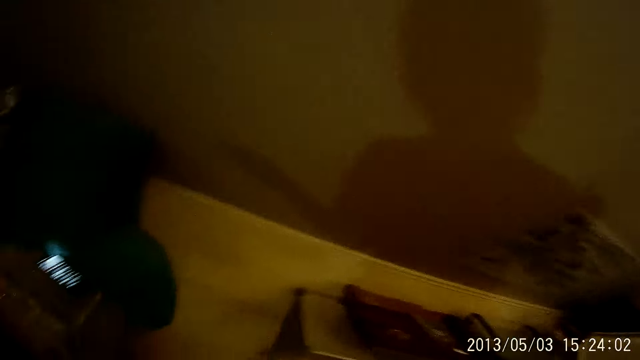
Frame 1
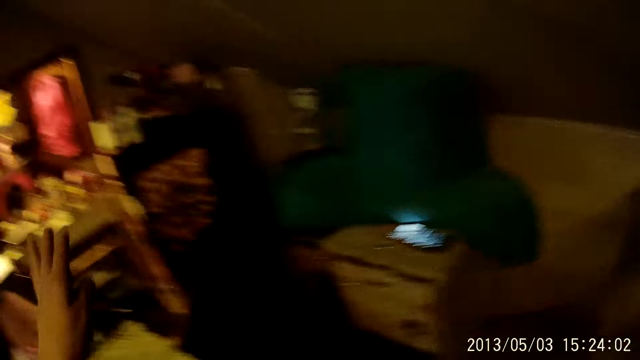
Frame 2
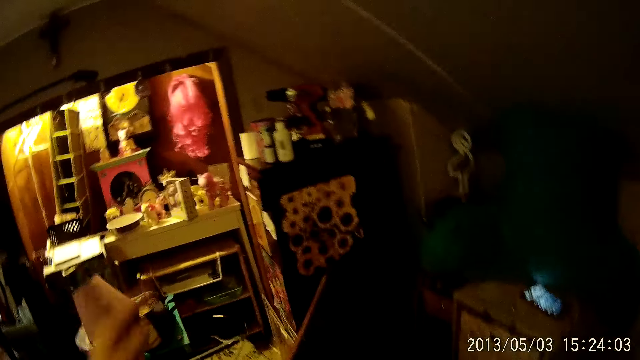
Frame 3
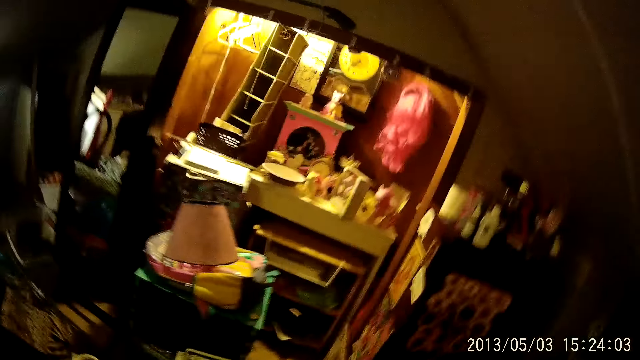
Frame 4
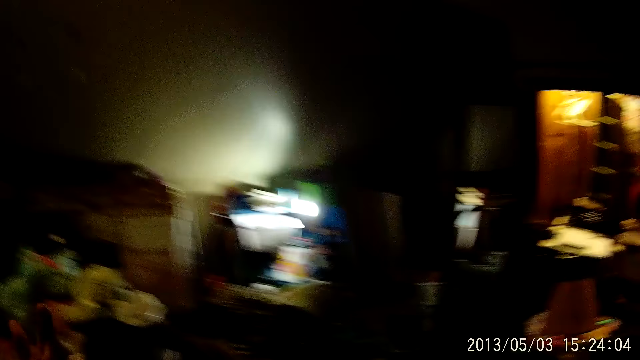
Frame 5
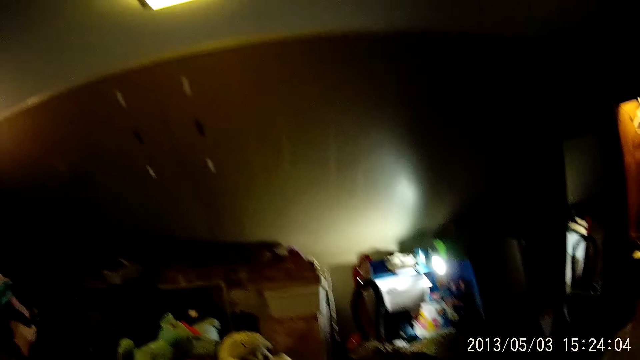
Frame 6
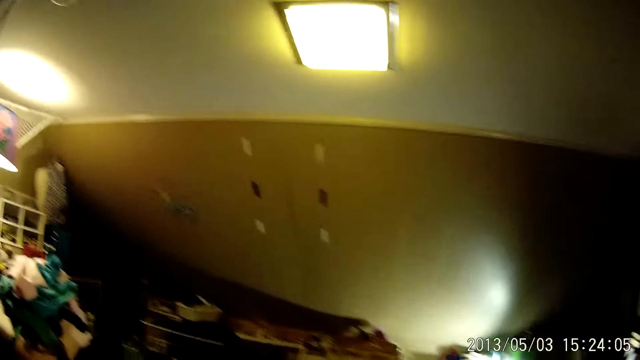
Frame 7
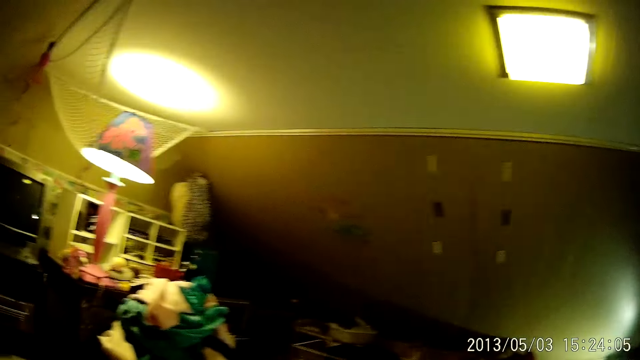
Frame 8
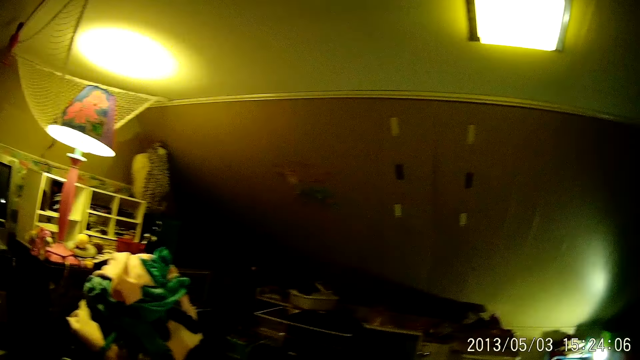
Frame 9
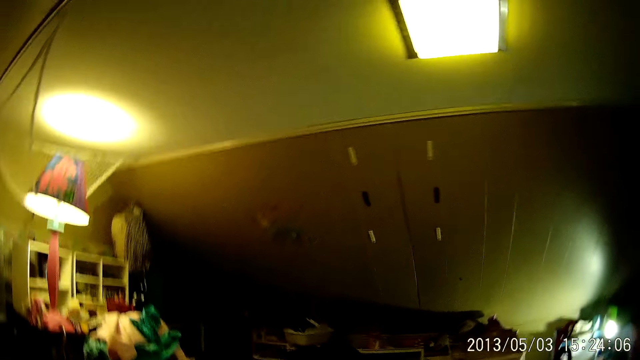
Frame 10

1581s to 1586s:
The camera wearer lifts one hand.

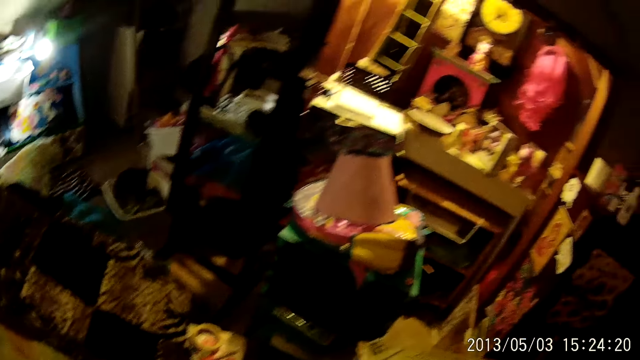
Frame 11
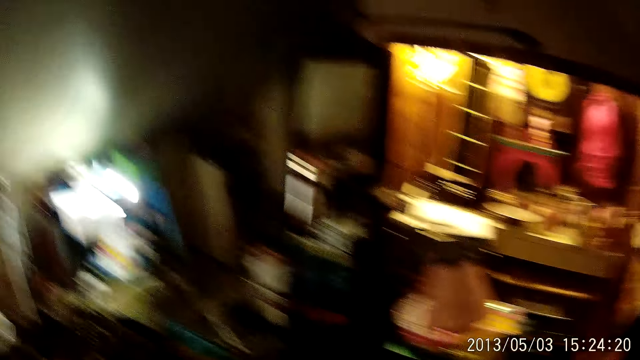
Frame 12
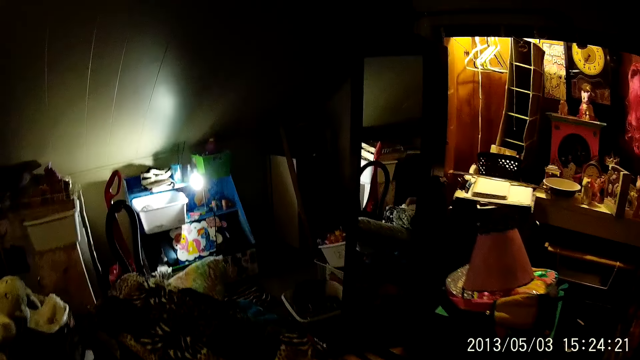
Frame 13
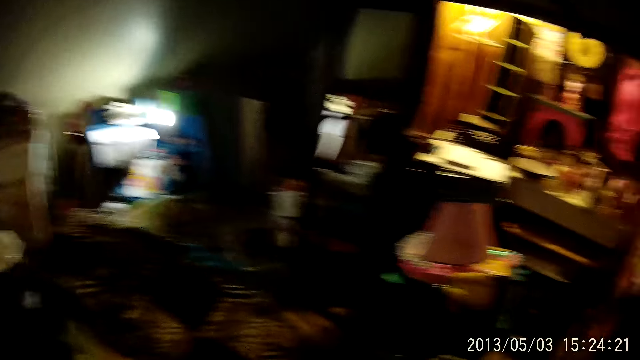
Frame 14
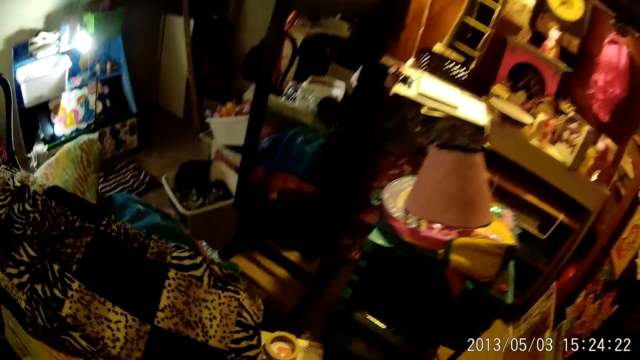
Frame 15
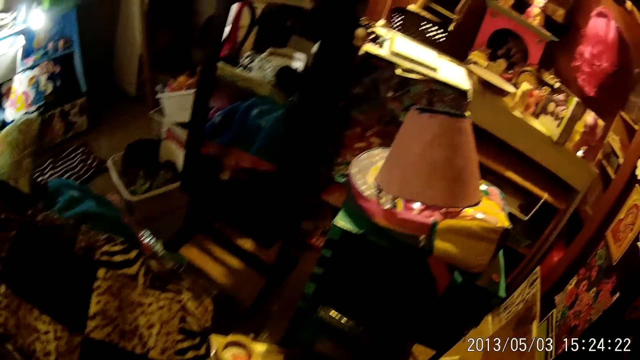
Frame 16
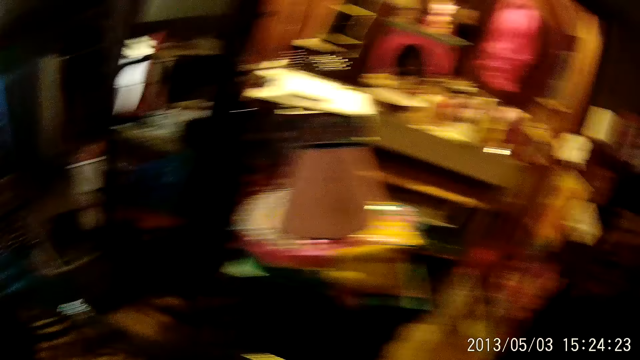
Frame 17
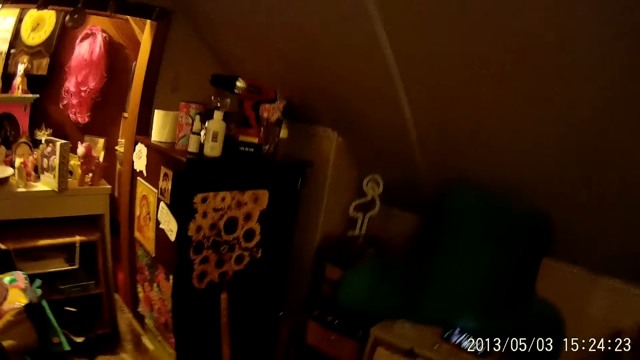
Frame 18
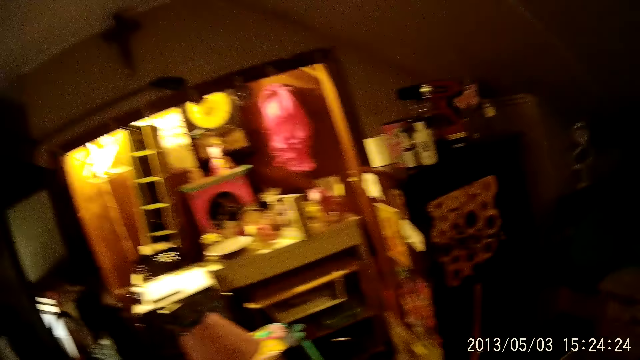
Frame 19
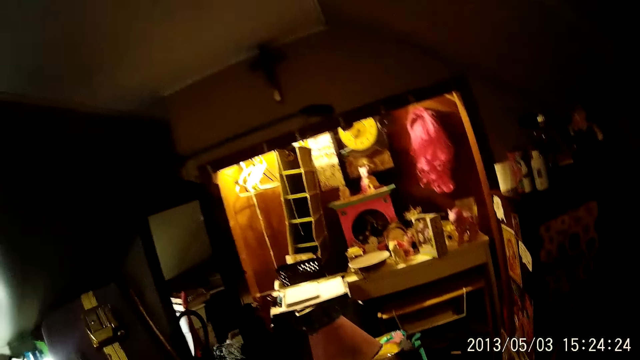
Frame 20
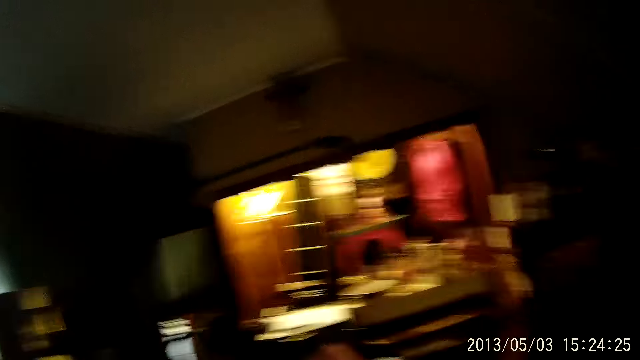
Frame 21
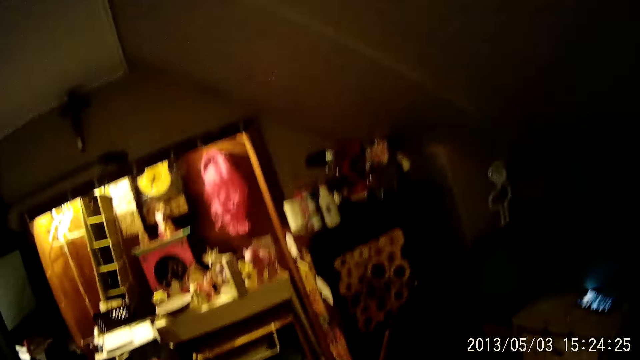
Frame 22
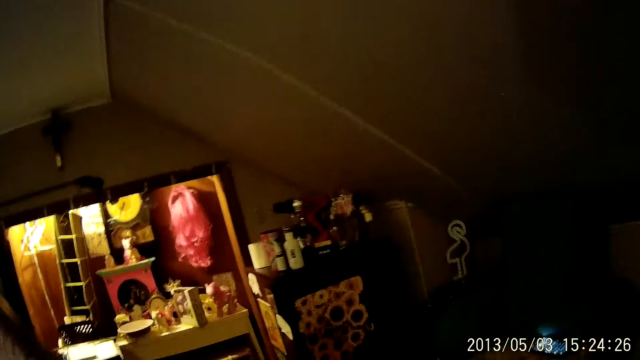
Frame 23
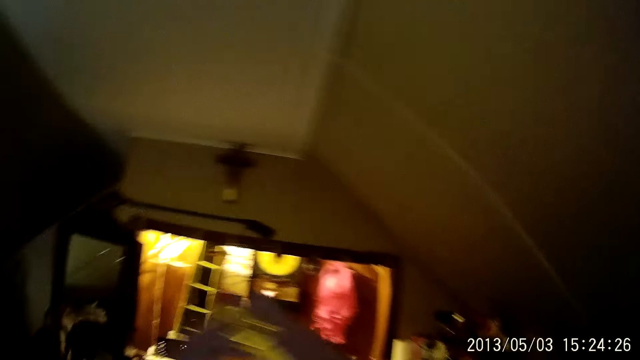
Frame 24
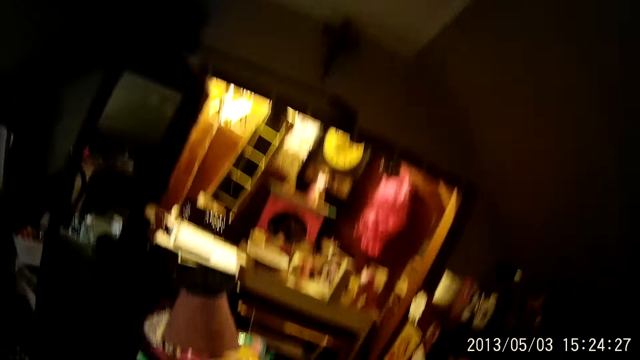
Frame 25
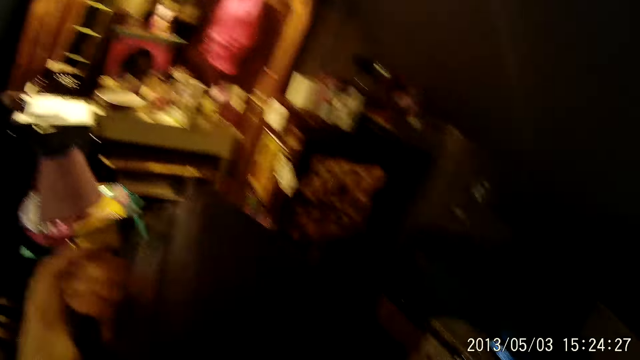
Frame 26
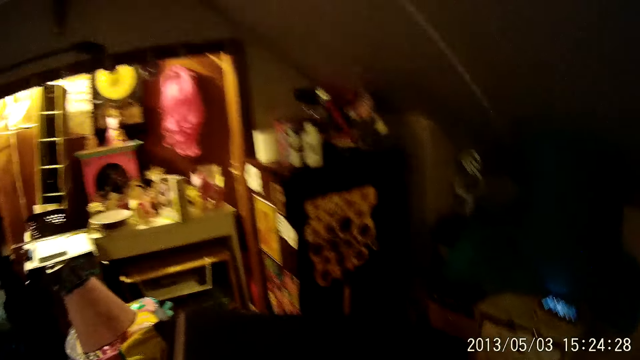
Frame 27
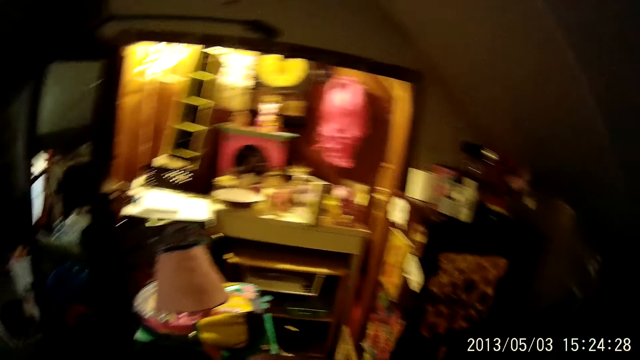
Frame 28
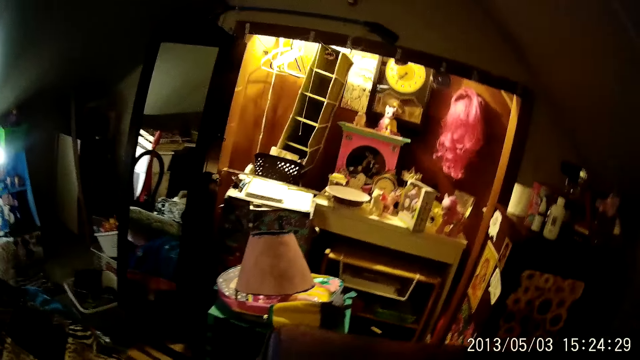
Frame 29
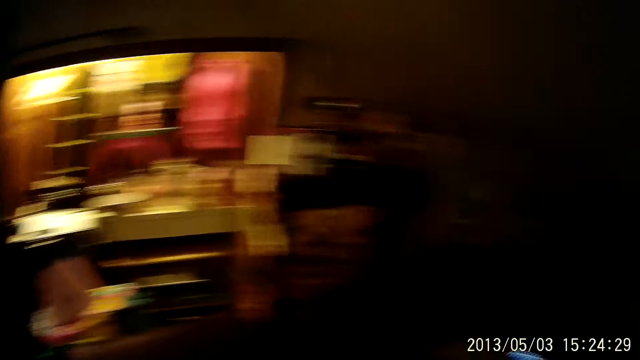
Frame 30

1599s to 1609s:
The camera wearer holds something. She picks up a box from the floor with both hands. She drops the box on the floor with both hands.

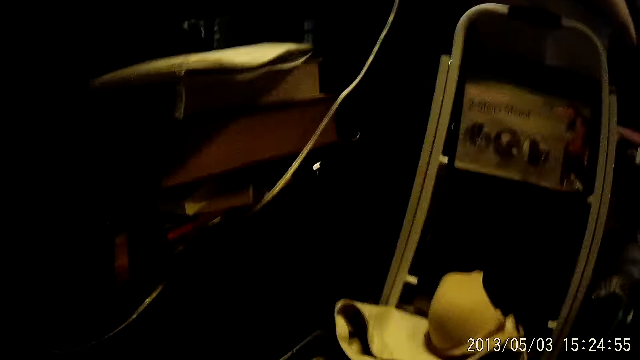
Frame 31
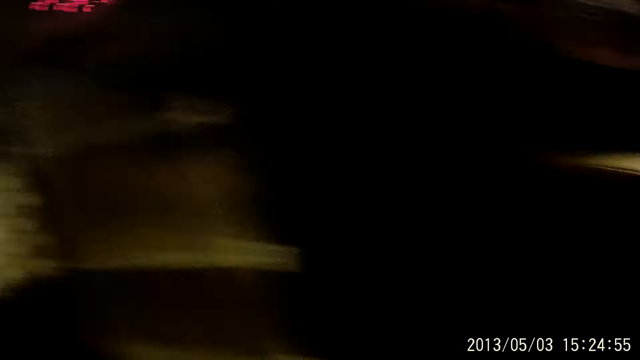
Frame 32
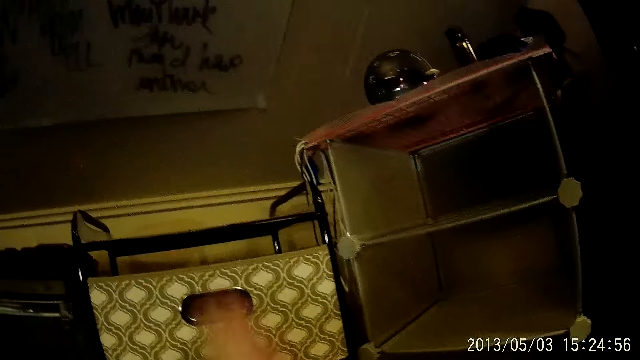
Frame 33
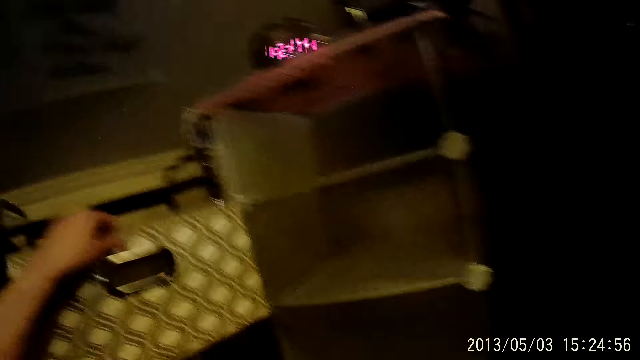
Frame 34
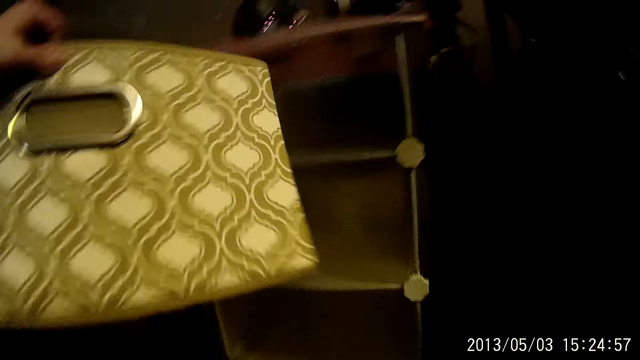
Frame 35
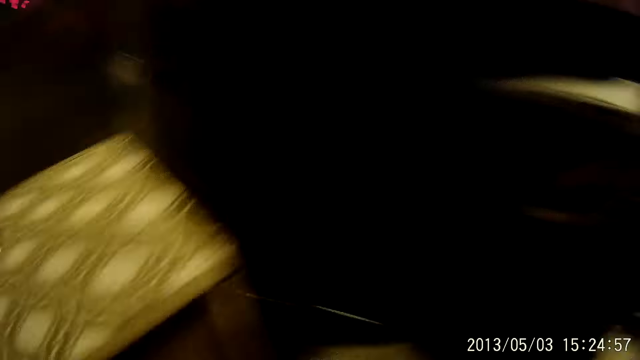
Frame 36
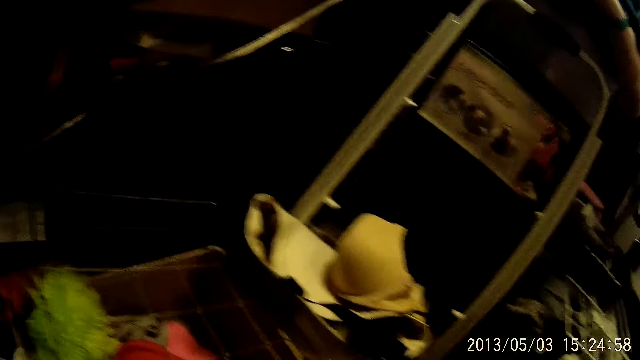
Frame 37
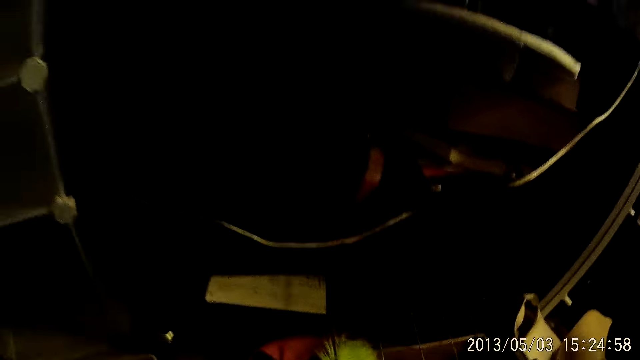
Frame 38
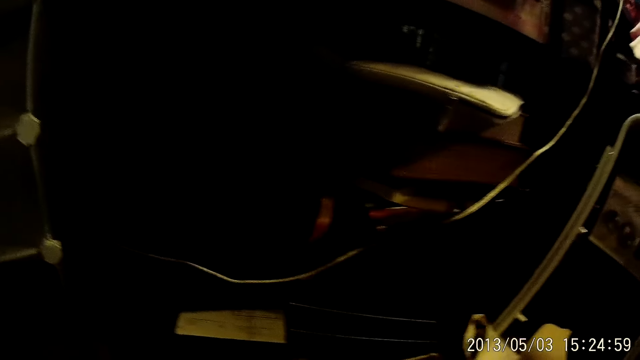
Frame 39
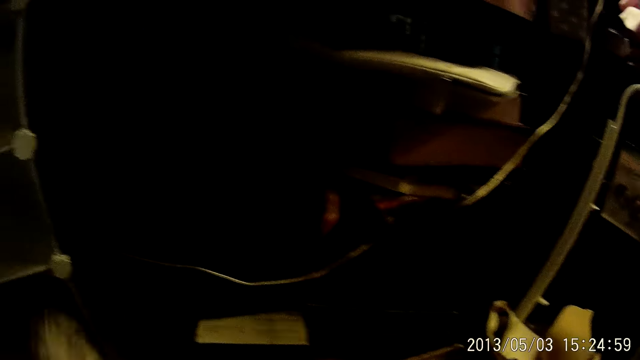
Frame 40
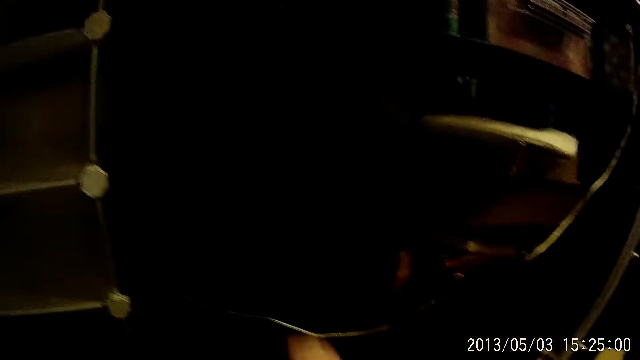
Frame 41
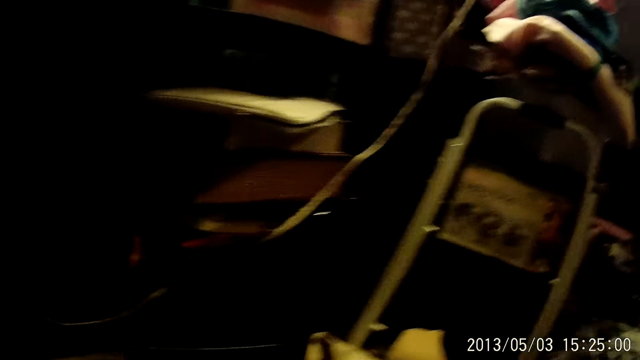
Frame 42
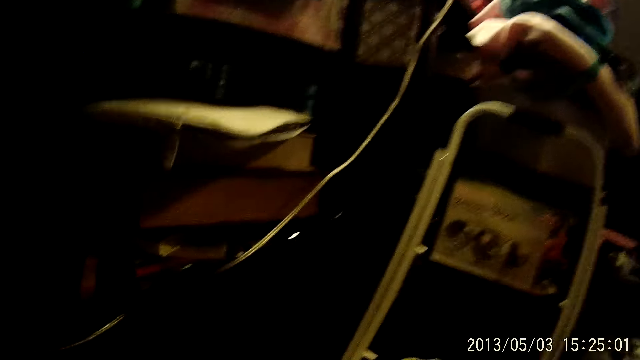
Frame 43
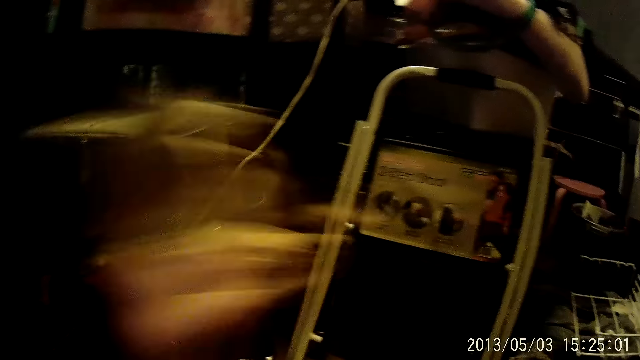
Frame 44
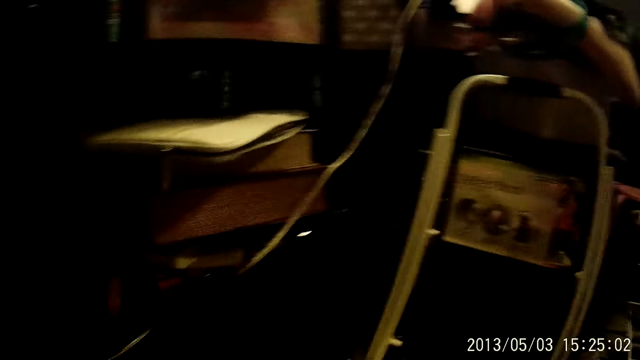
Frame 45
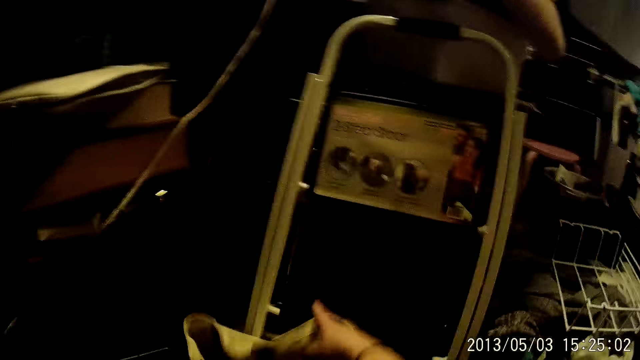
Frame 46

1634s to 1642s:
The camera wearer picks up a box from a rack with her left hand. She drops the box on the floor. She cleans the box. She picks up a piece of cloth from the floor with her right hand.
